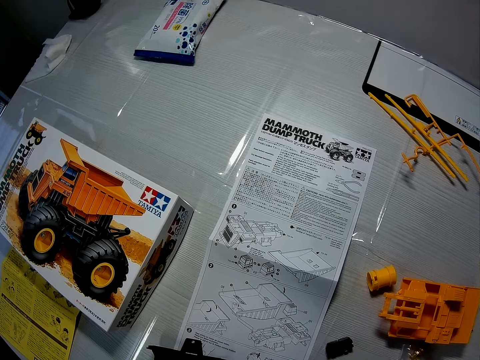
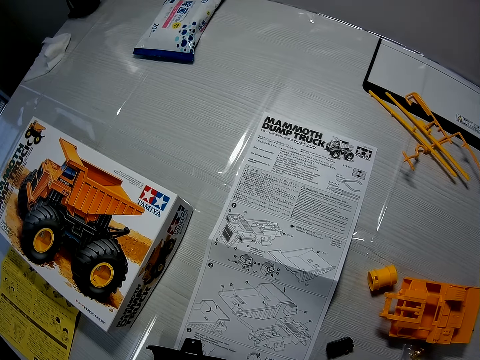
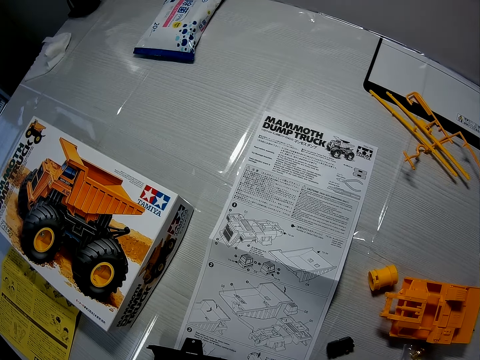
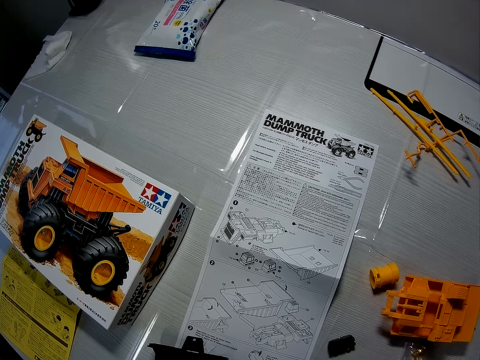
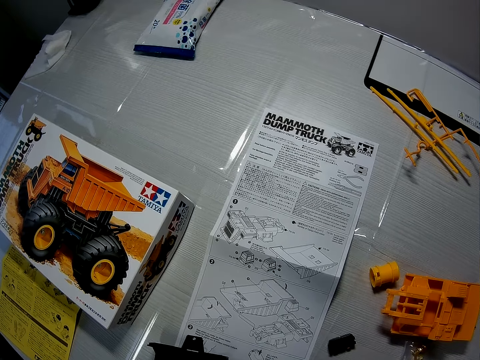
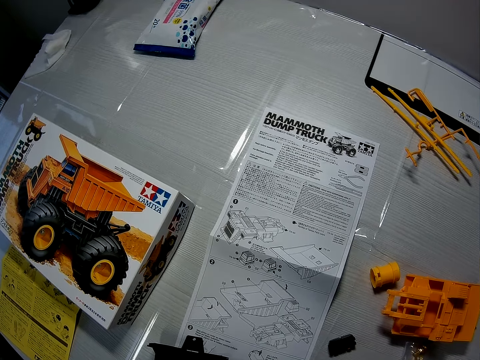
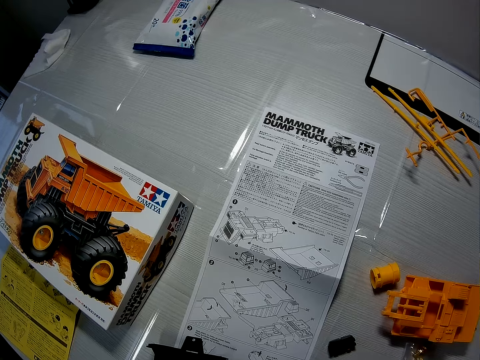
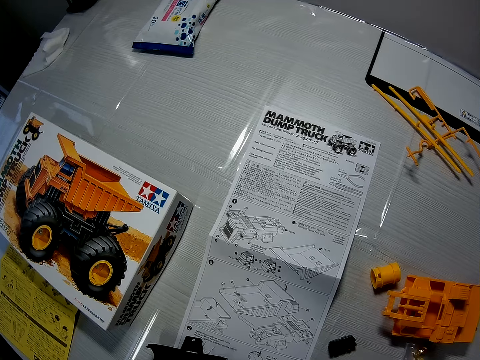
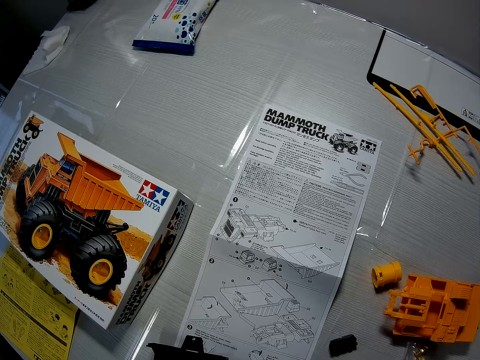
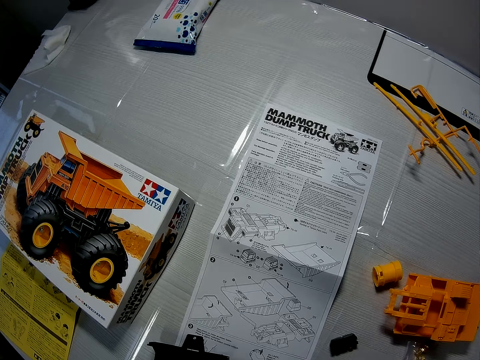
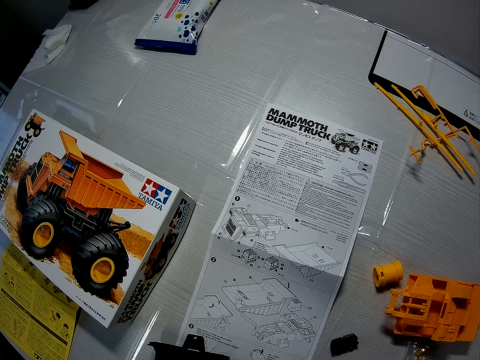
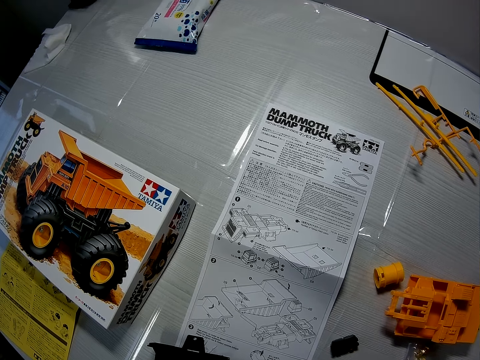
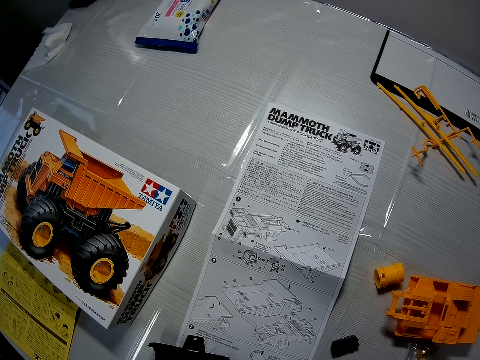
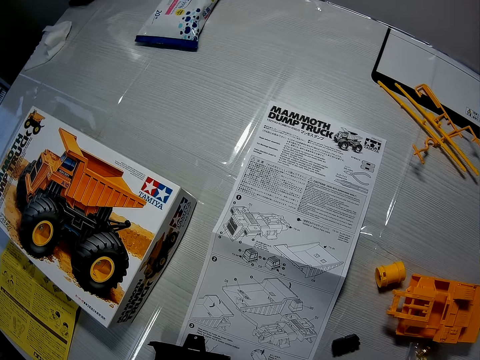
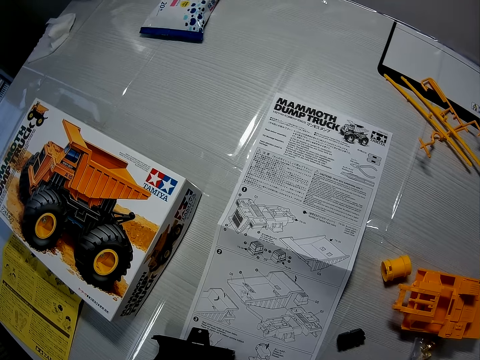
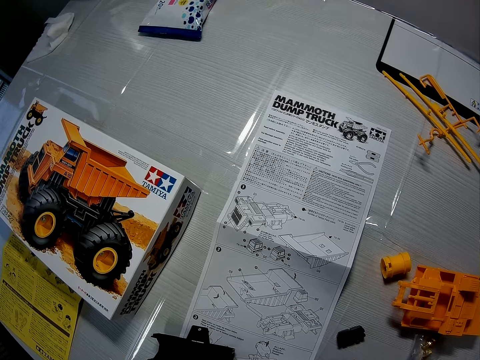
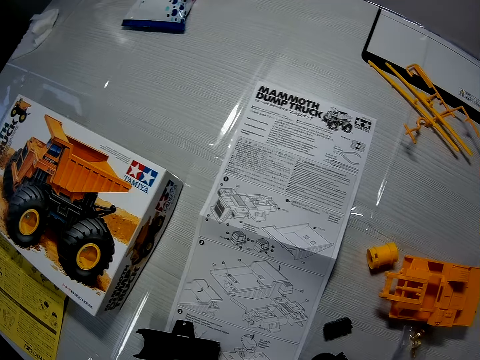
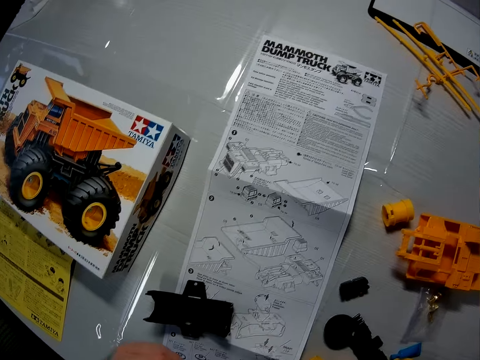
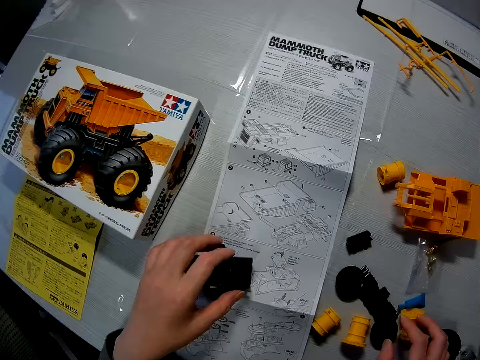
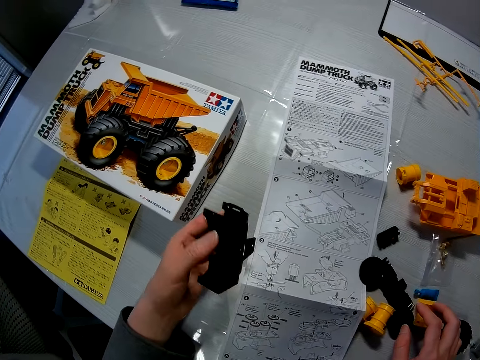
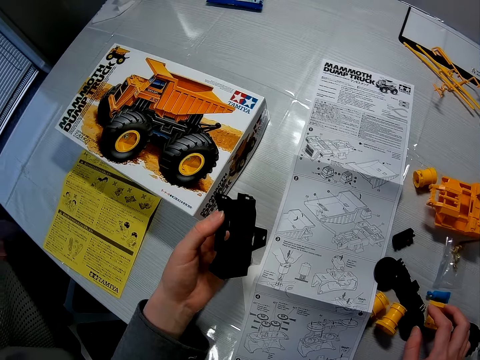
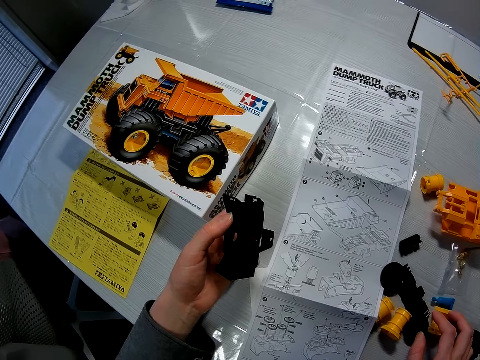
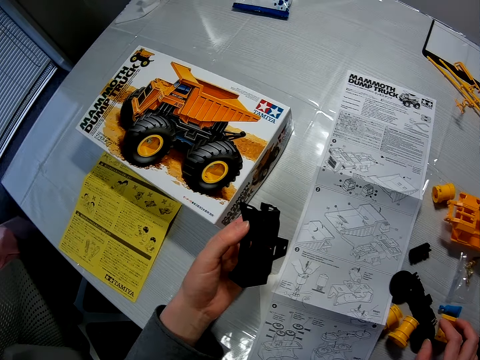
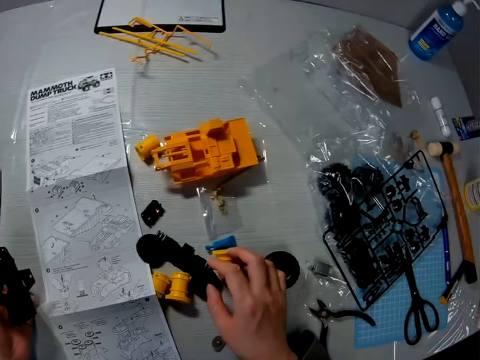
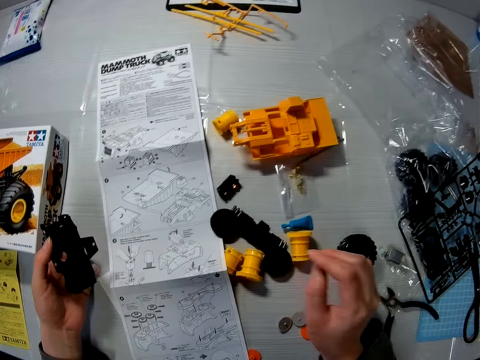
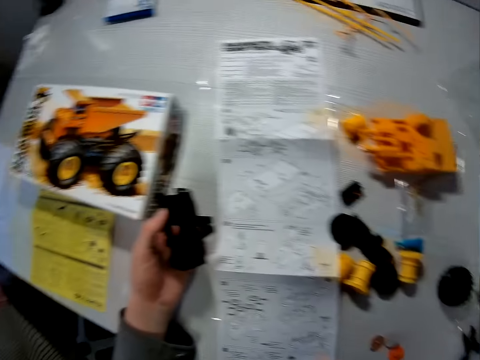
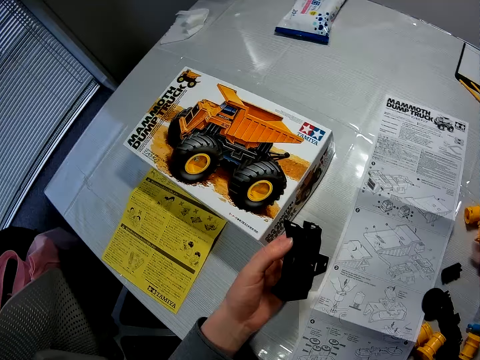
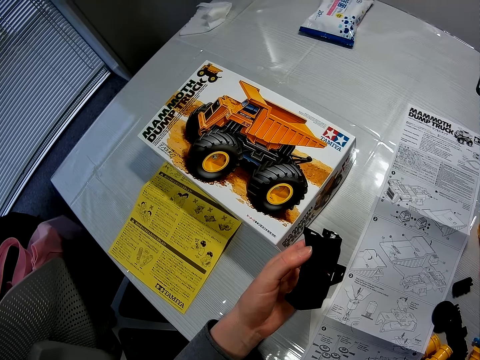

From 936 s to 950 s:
The camera wearer picks up the Lego piece or axle of the toy truck on the table with his left hand. He looks around.

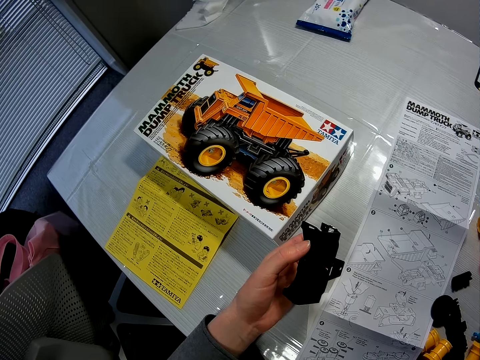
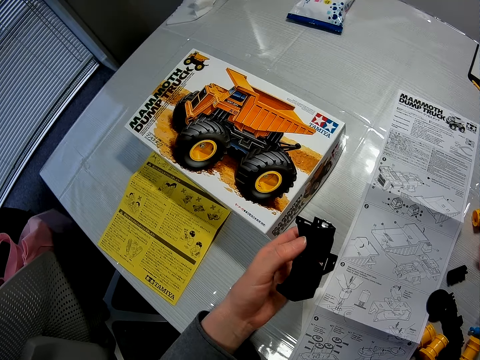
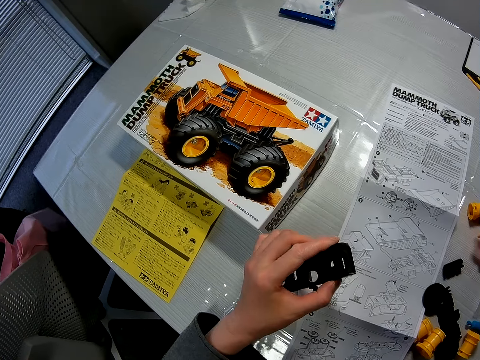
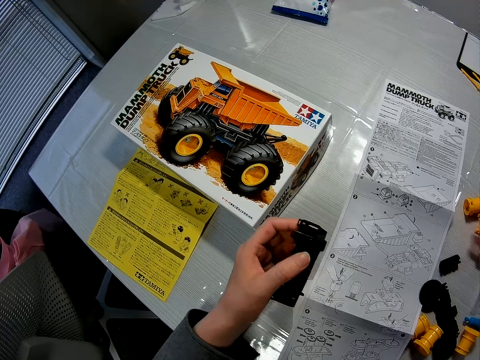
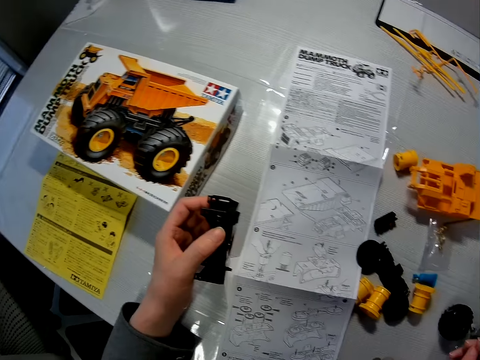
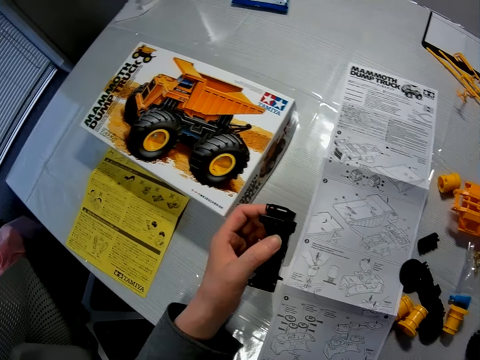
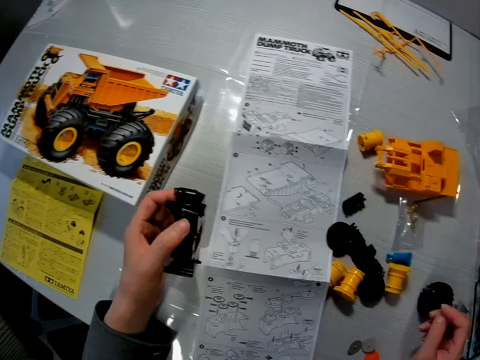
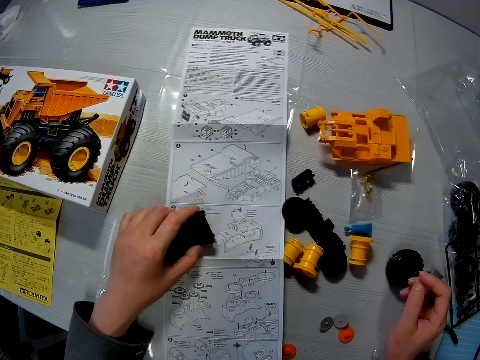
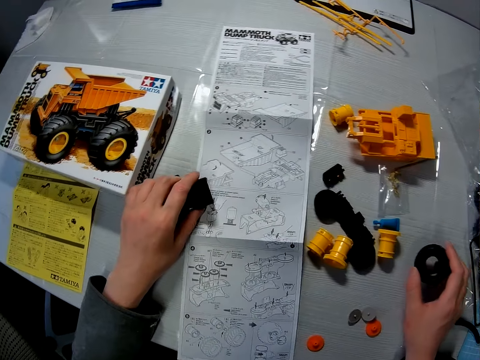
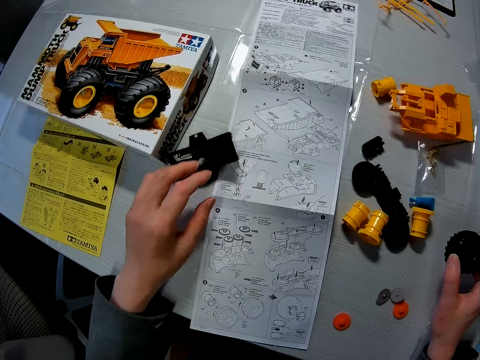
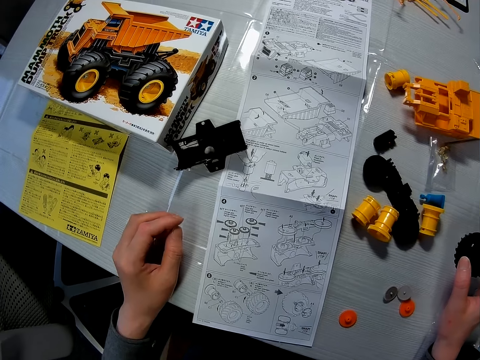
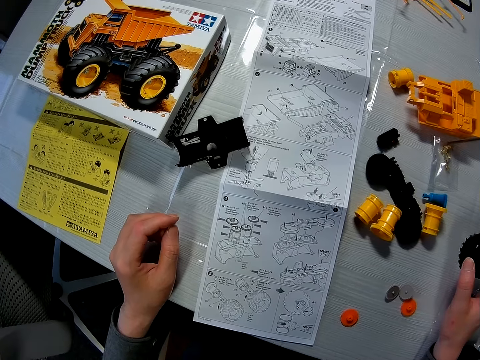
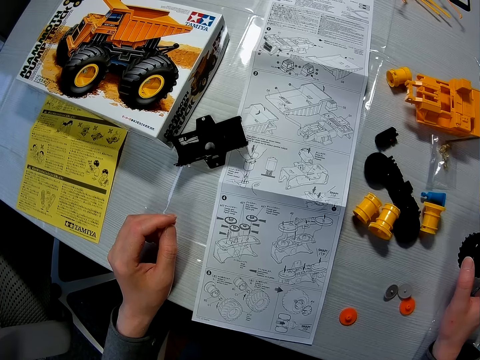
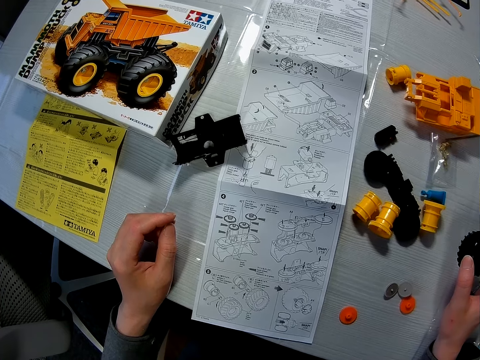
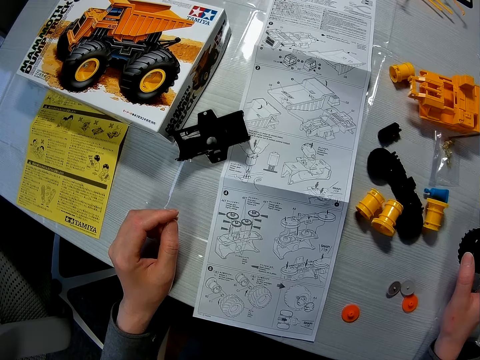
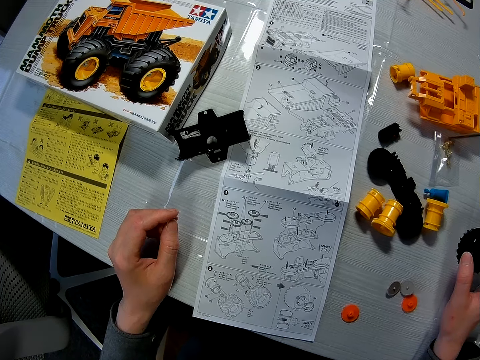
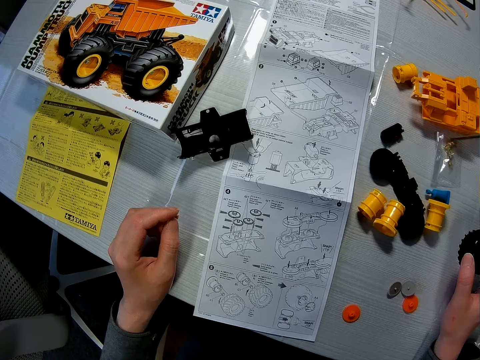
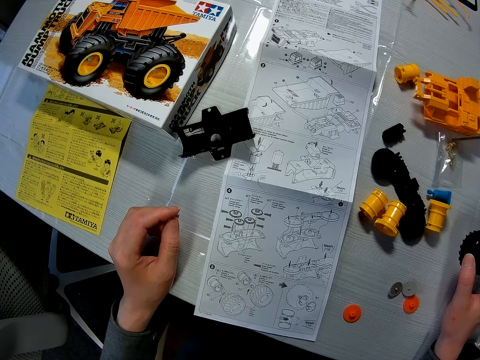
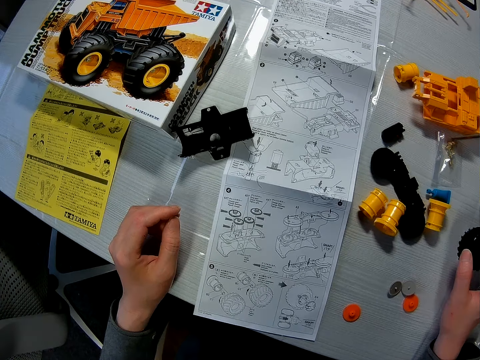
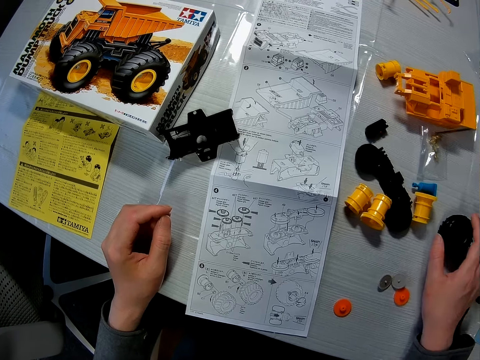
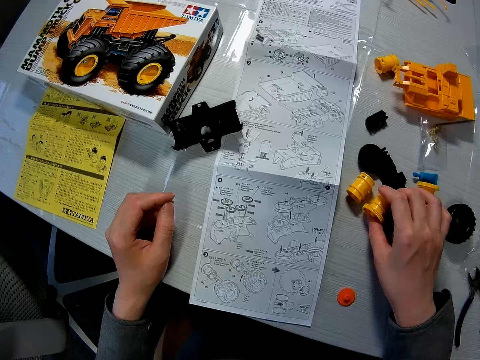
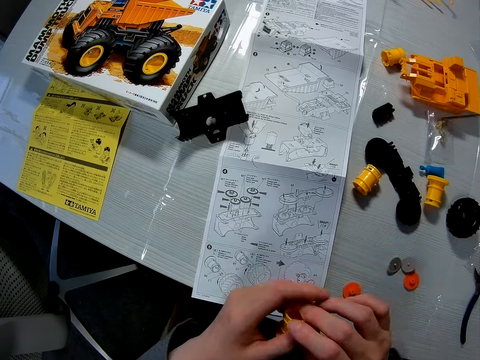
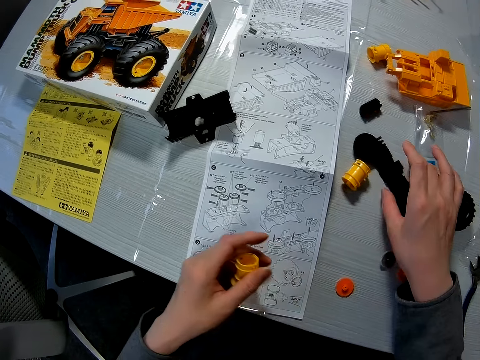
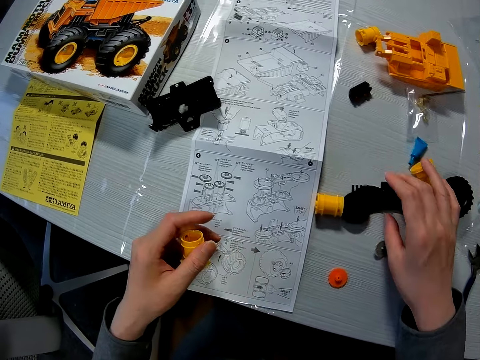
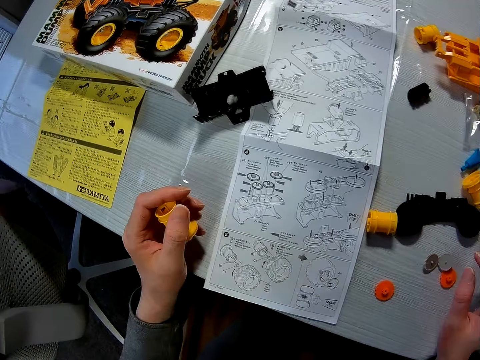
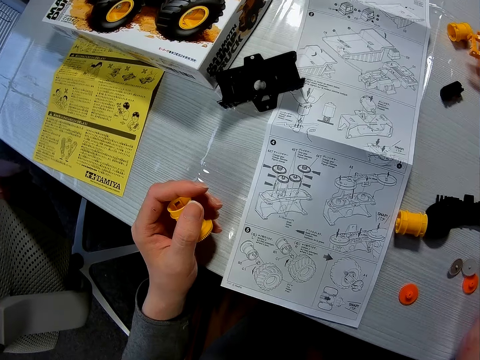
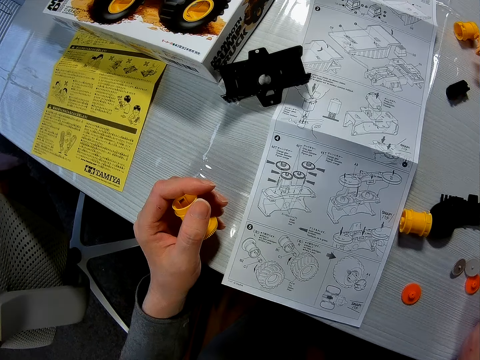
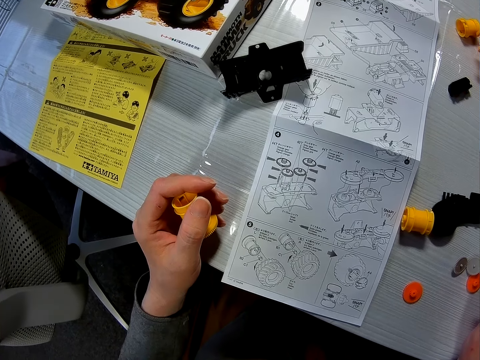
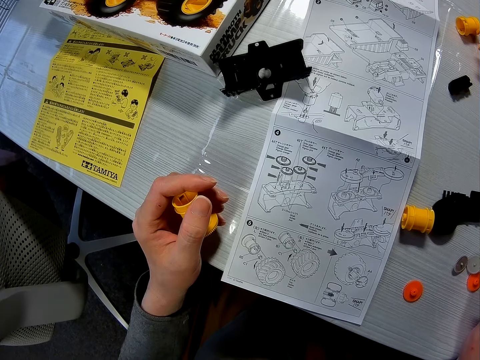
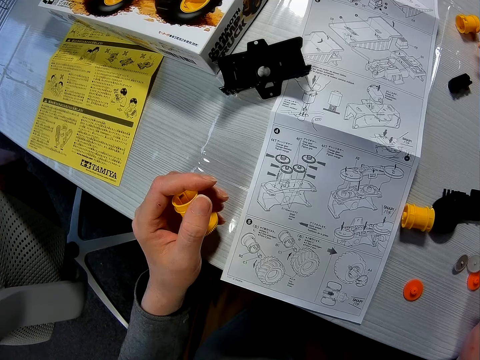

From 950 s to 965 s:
The camera wearer turns the Lego piece and looks around. He places the Lego piece on the manual with his left hand. He moves his hand backwards and stares at the manual. He holds the Lego piece with his hand. He picks a rim of the toy truck on the table with his right hand. He moves the Lego piece towards him. He passes the rim to his left hand. He holds another Lego piece with his hand and pulls the Lego piece towards him. He stares at the manual.
